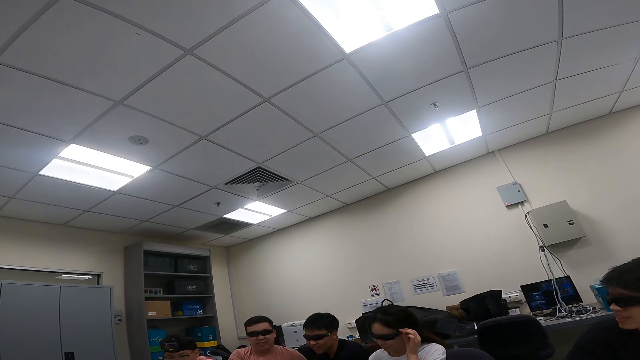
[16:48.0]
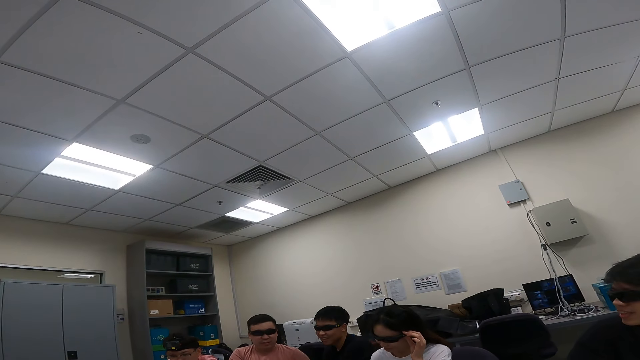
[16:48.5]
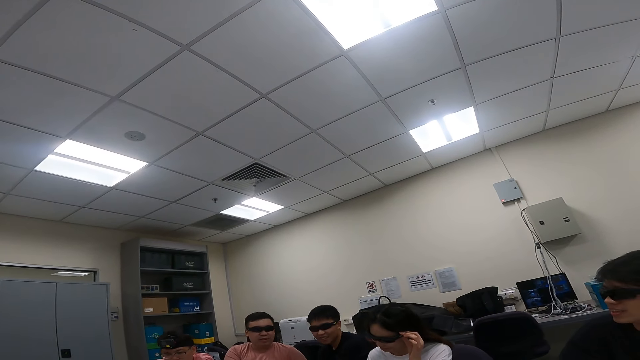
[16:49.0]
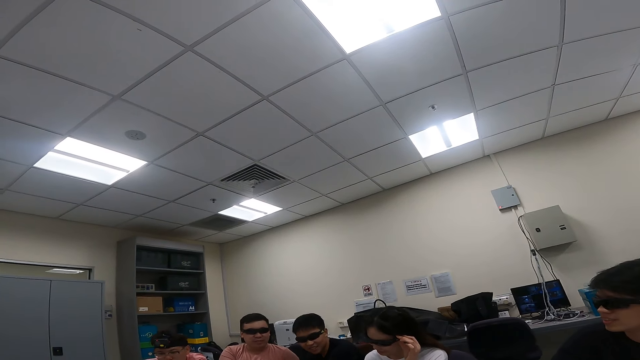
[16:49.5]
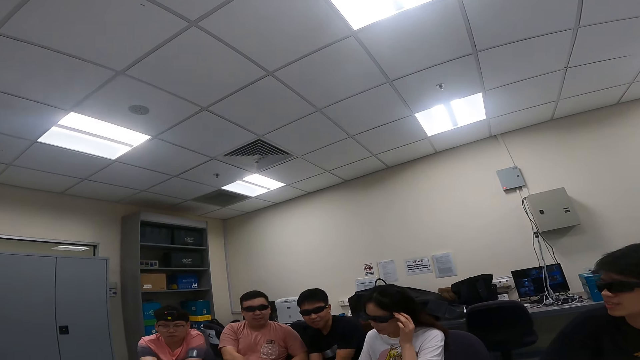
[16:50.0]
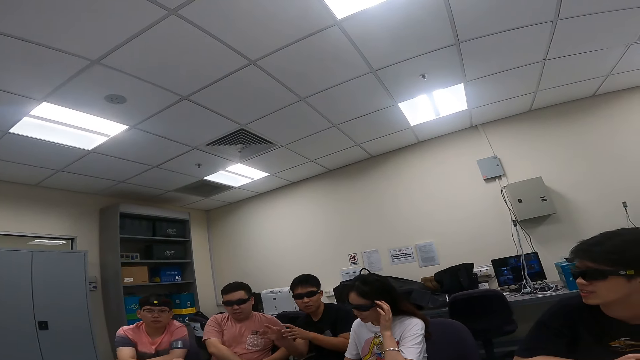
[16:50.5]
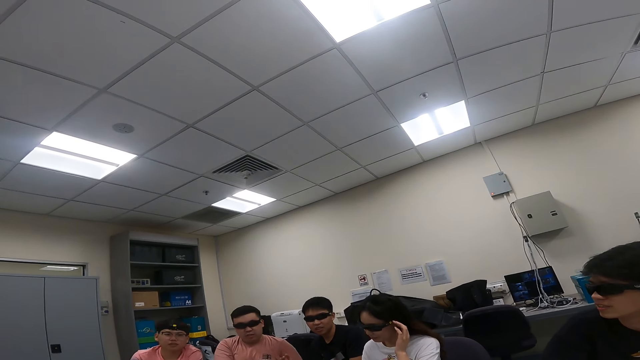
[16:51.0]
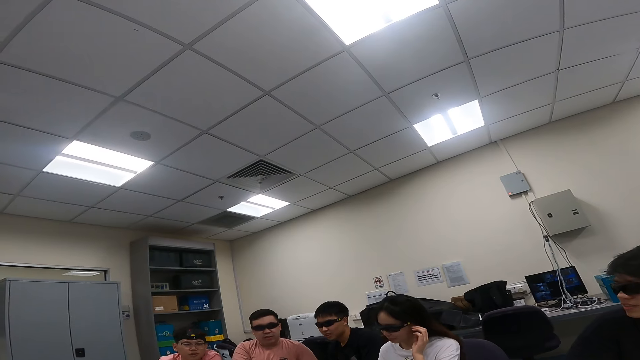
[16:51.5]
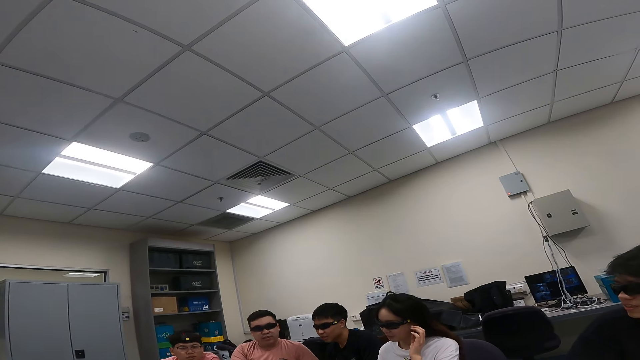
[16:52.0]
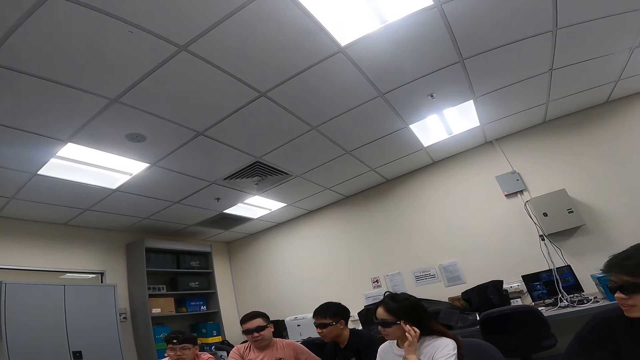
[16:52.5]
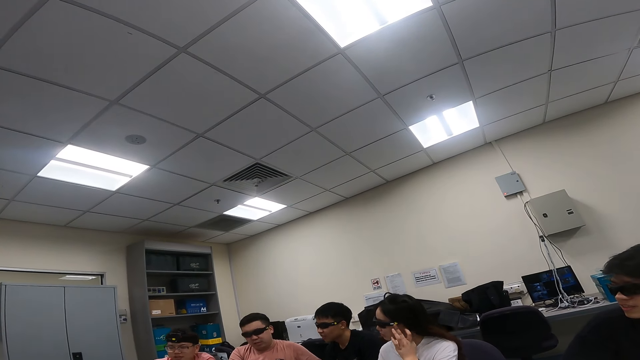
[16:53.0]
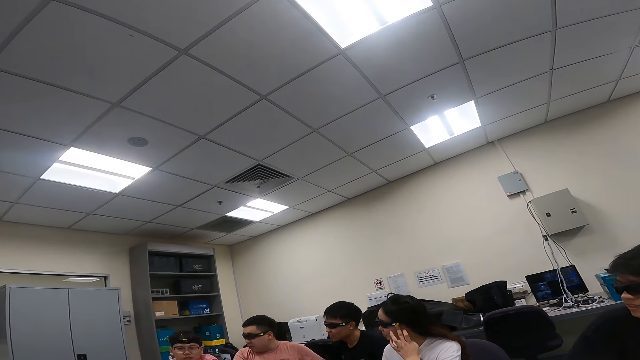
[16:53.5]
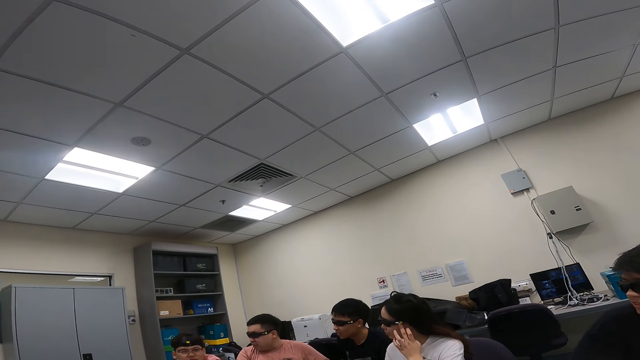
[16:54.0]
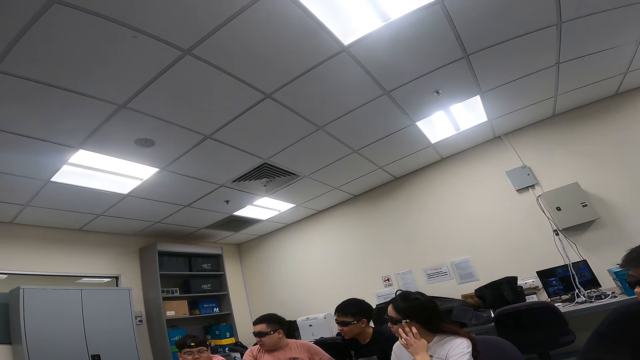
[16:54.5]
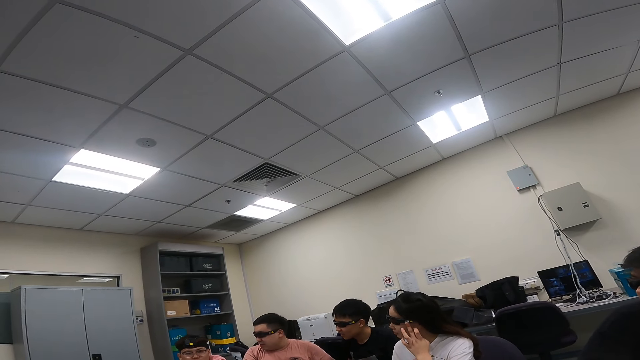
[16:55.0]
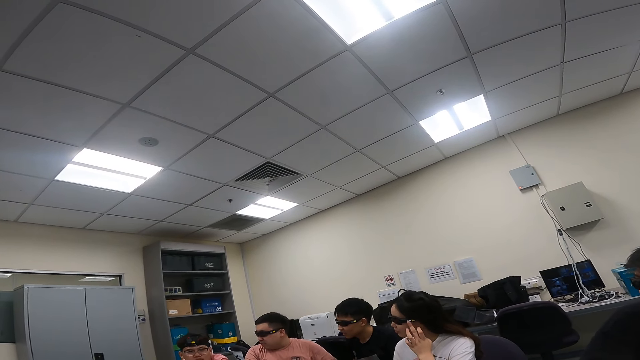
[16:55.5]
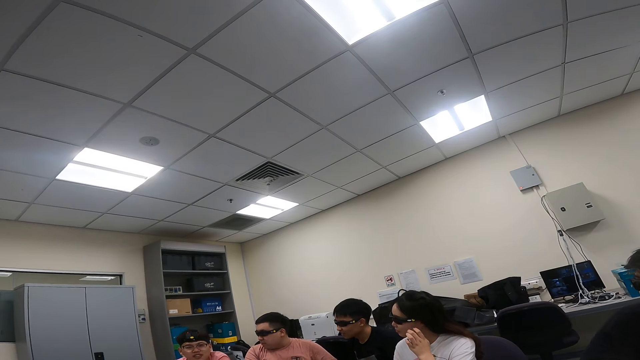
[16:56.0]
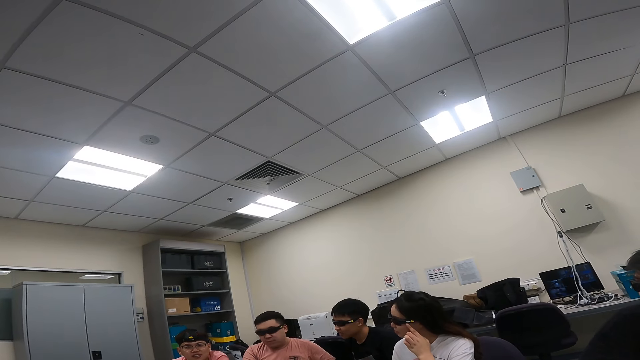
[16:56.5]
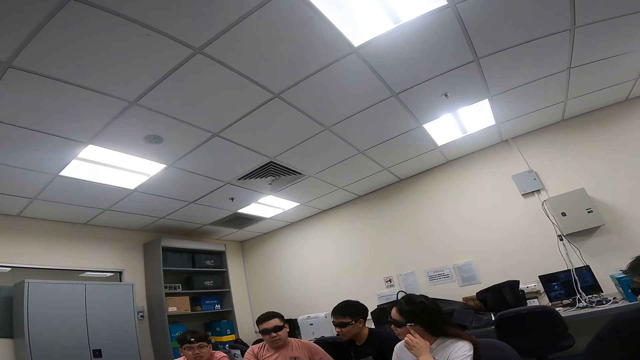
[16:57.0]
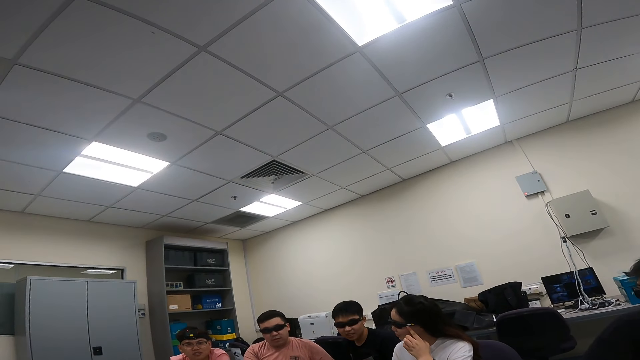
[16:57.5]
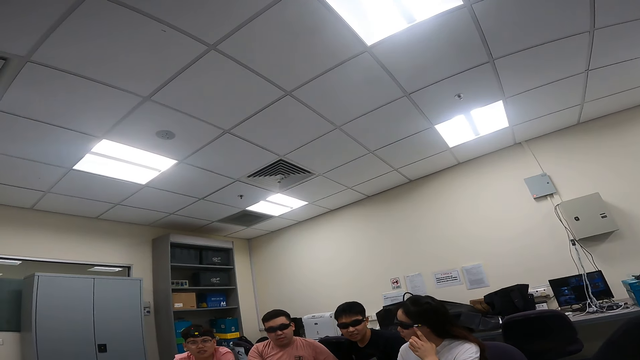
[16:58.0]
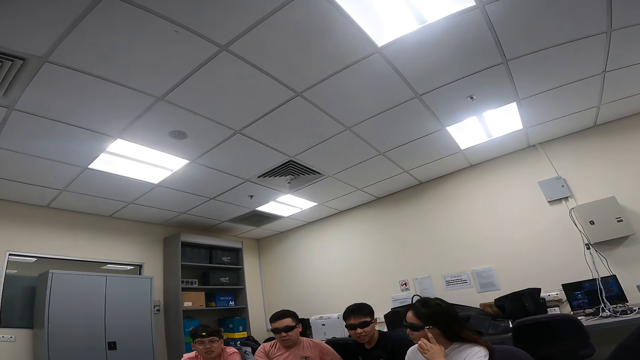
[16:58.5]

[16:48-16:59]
A man dialogs with the camera wearer.

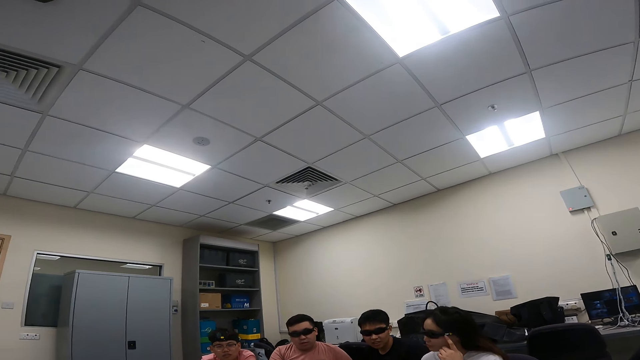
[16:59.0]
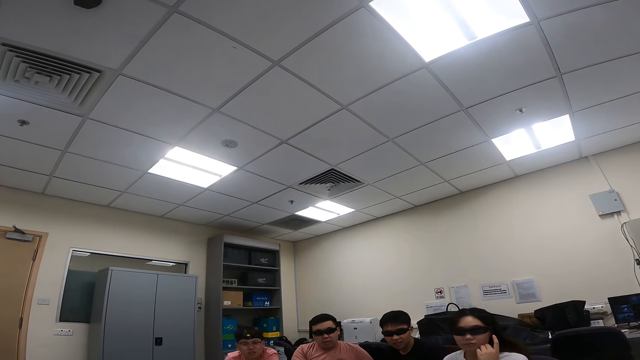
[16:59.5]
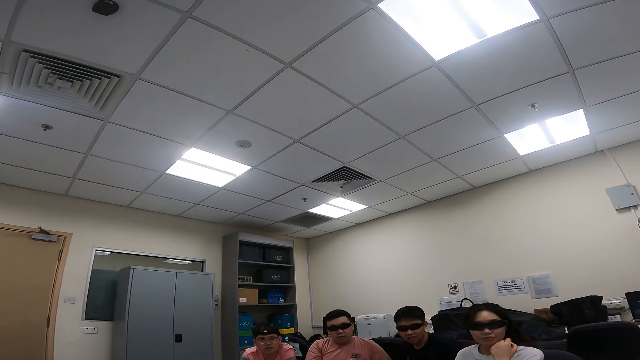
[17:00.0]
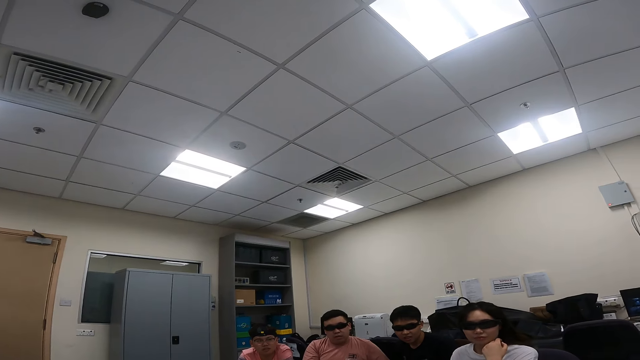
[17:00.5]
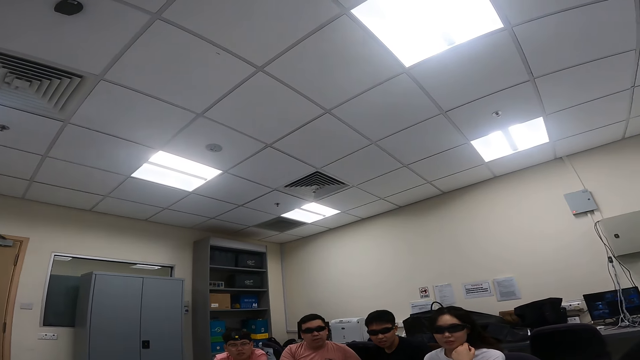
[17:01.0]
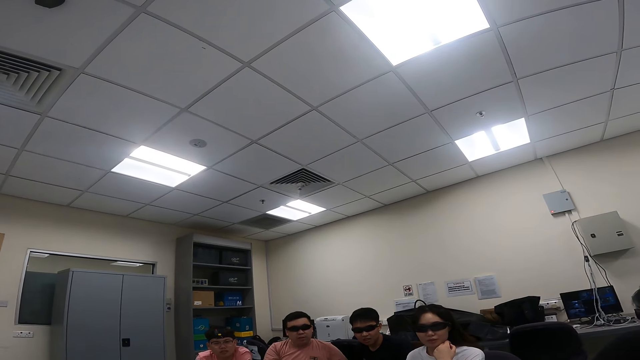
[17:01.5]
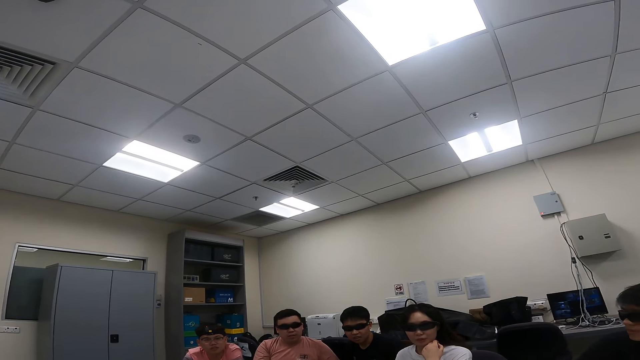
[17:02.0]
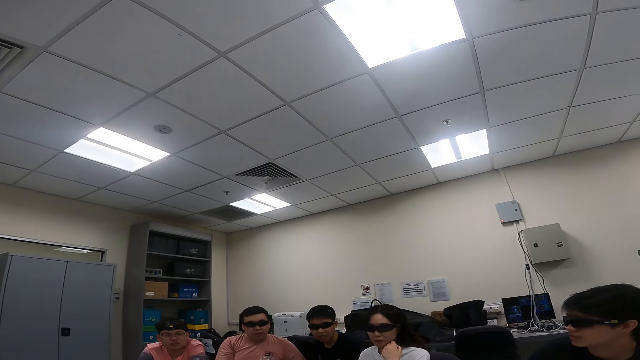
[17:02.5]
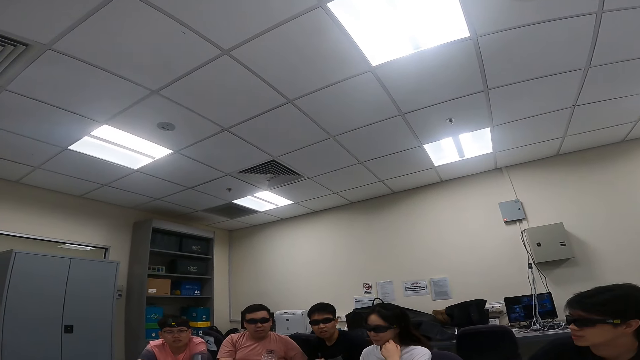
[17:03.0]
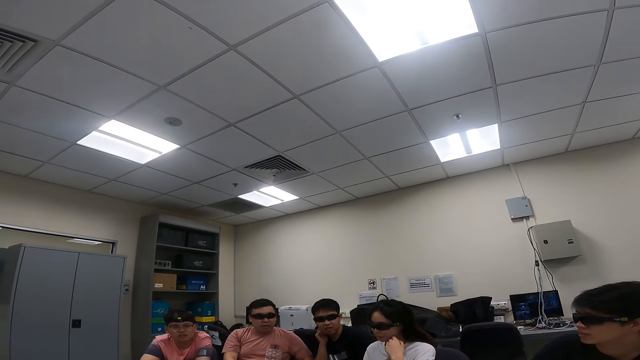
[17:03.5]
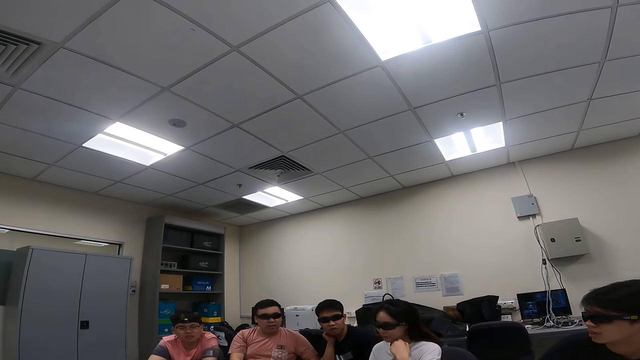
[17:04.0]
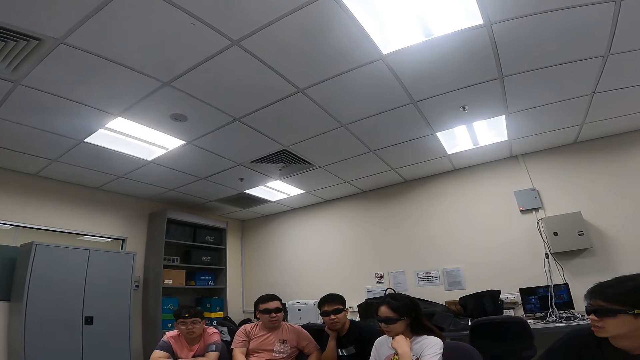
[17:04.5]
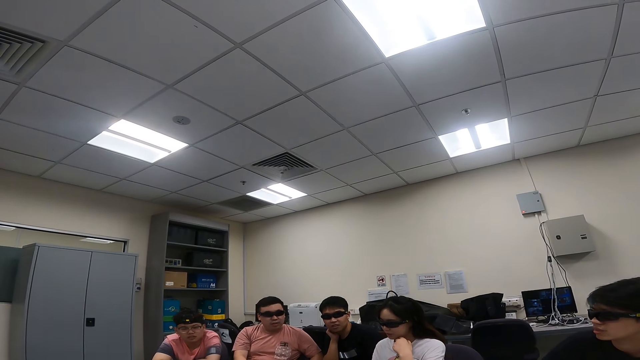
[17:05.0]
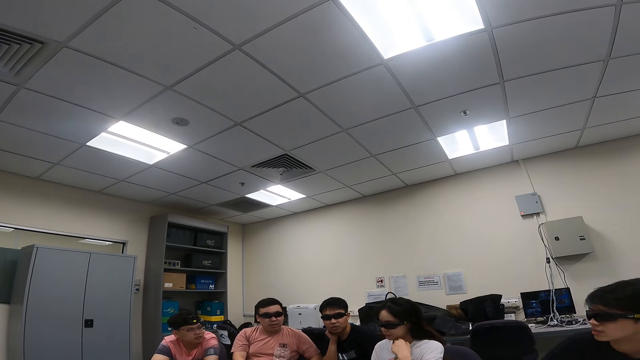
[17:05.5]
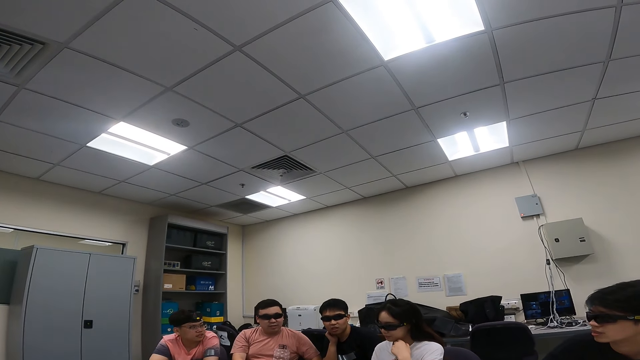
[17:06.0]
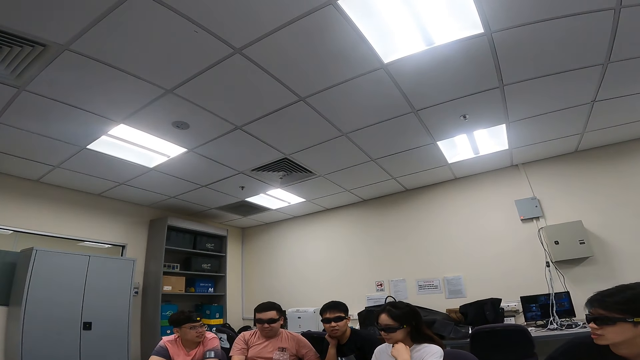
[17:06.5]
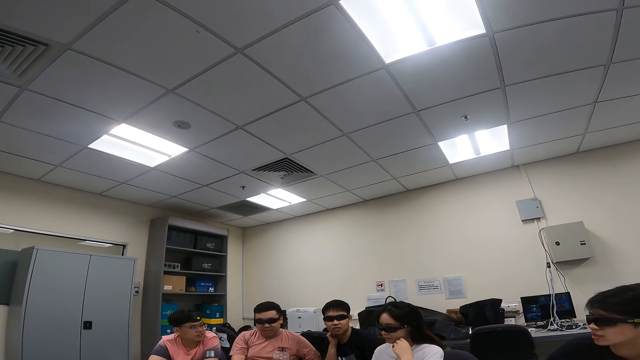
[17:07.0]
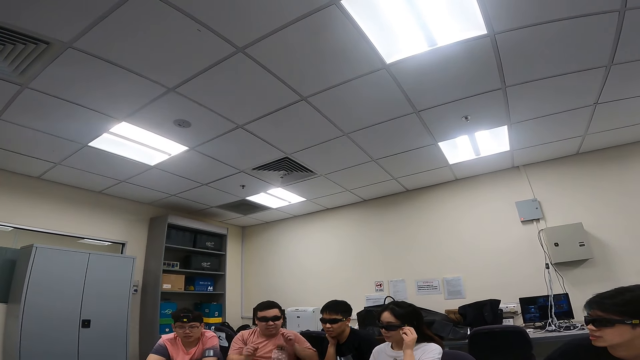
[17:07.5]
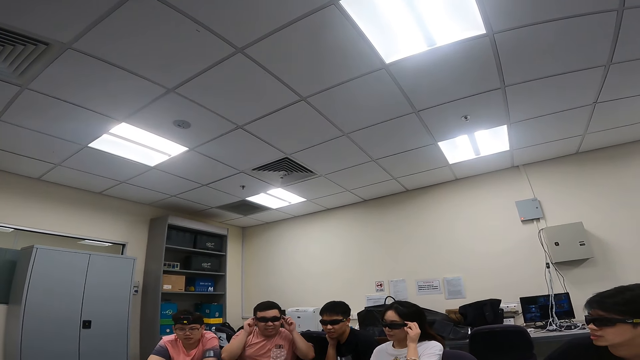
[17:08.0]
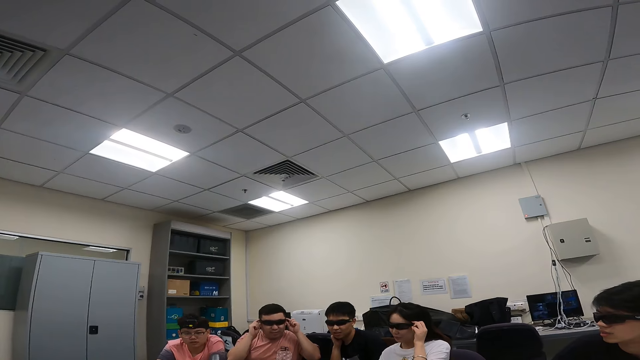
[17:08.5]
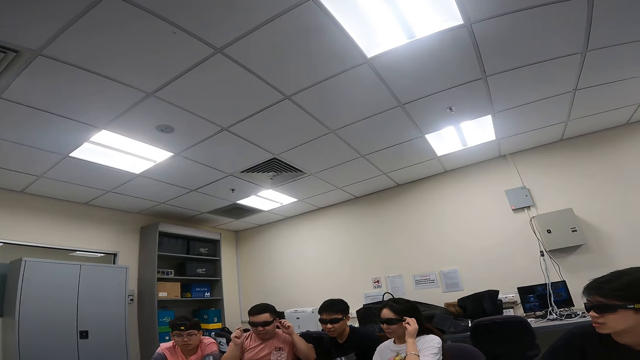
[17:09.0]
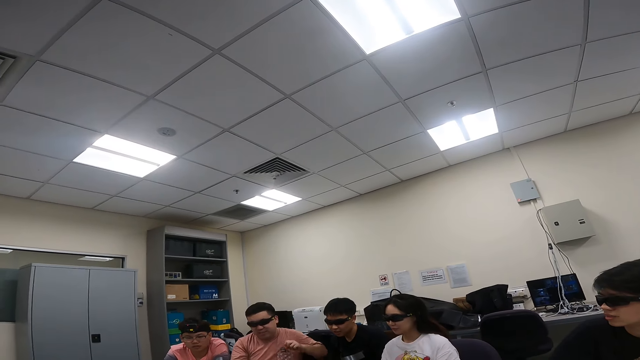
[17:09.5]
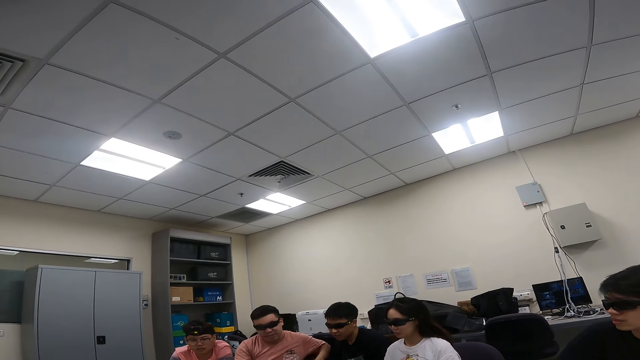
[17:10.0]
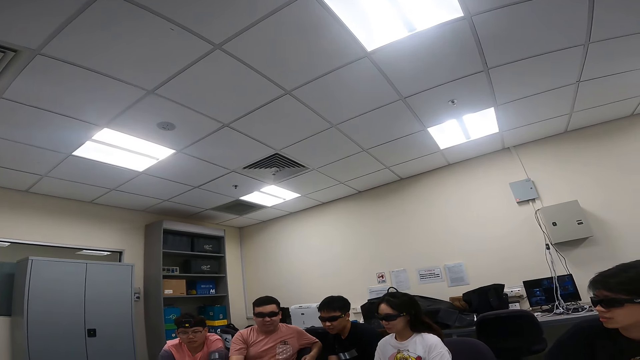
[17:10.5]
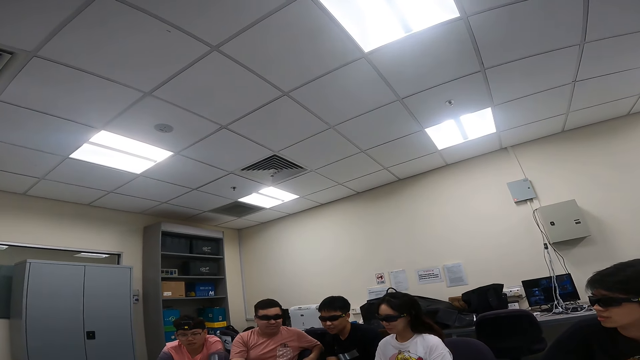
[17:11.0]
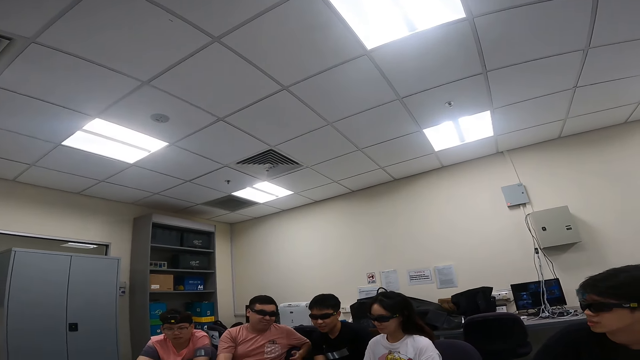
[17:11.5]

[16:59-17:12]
A man dialogs with the camera wearer. Another man dialogs with the camera wearer. The first man dialogs with the camera wearer.
